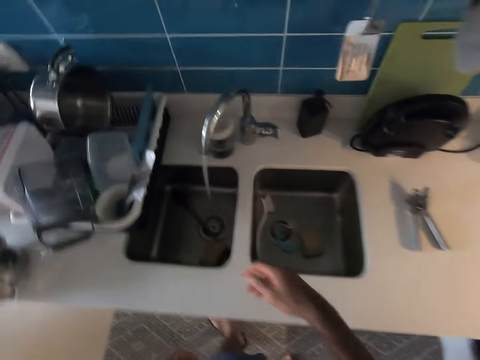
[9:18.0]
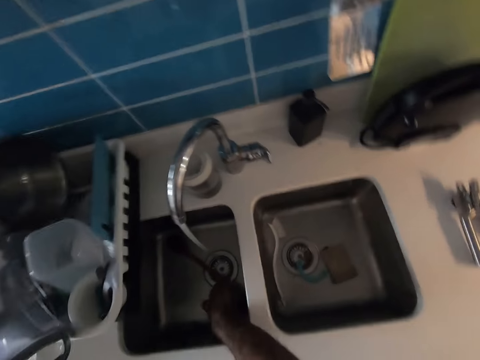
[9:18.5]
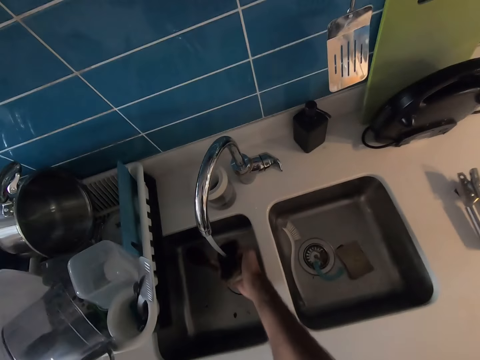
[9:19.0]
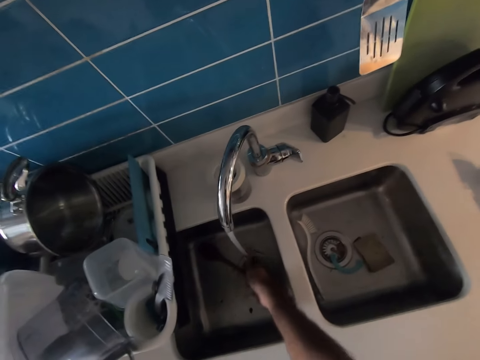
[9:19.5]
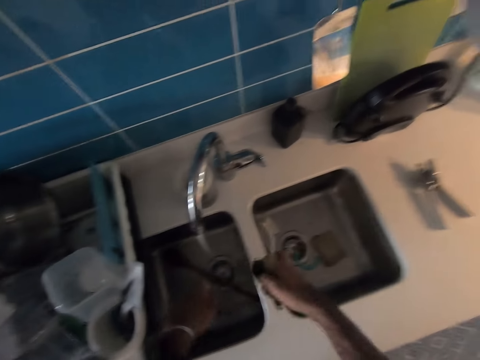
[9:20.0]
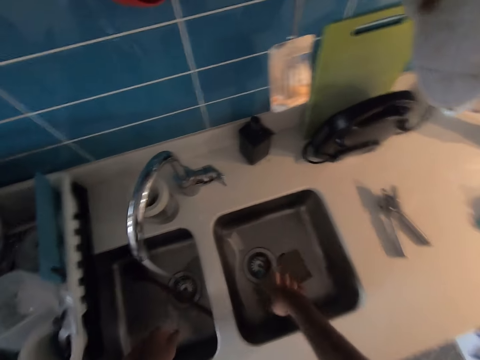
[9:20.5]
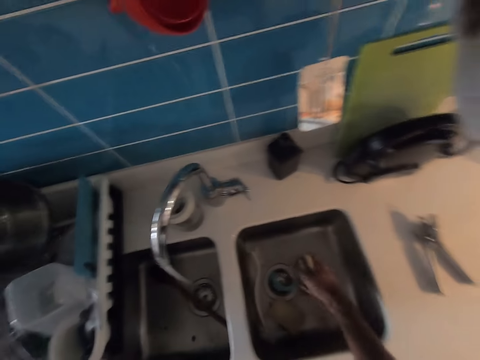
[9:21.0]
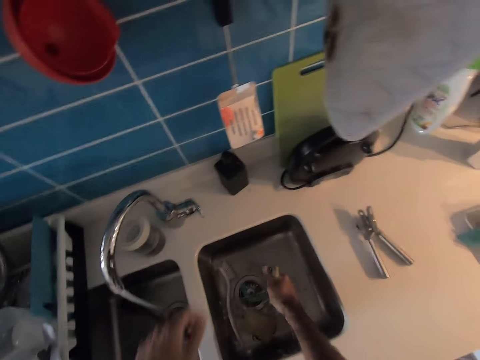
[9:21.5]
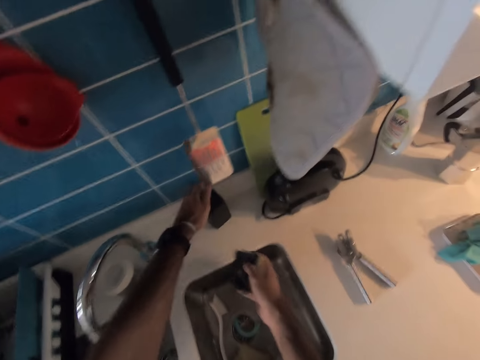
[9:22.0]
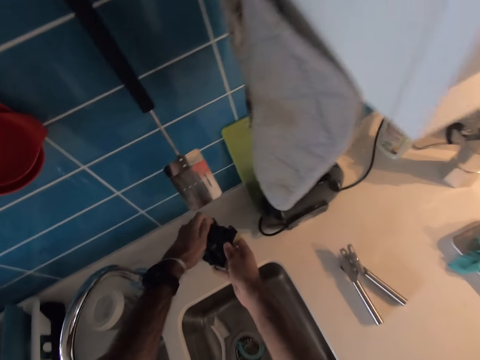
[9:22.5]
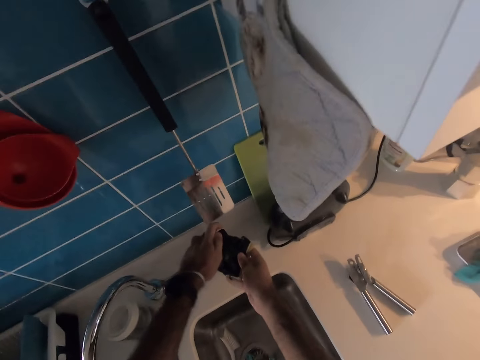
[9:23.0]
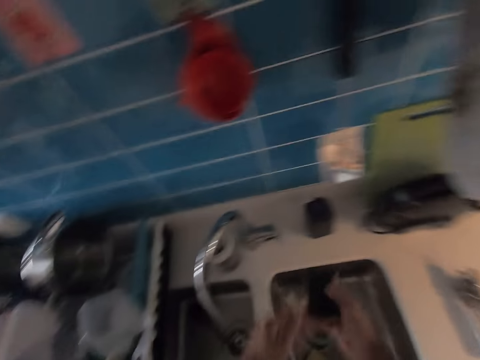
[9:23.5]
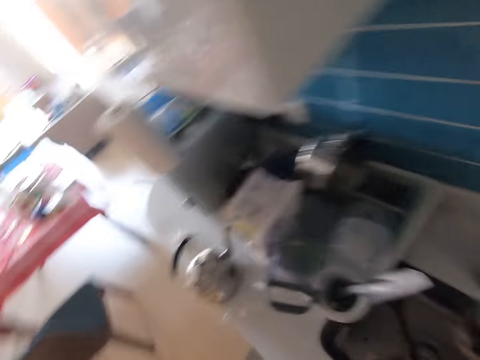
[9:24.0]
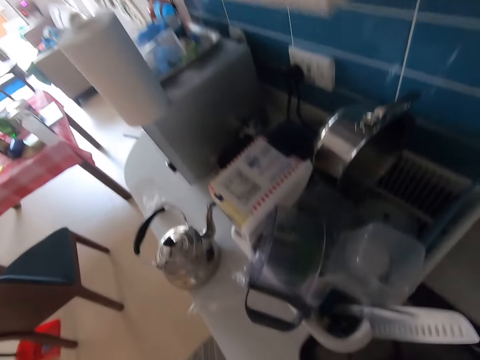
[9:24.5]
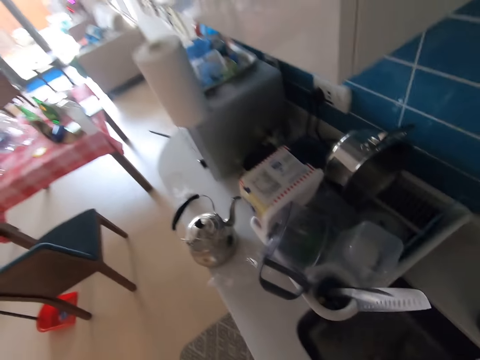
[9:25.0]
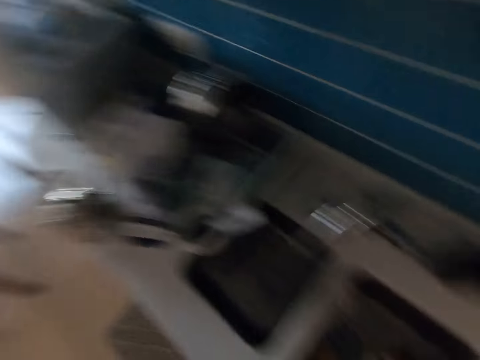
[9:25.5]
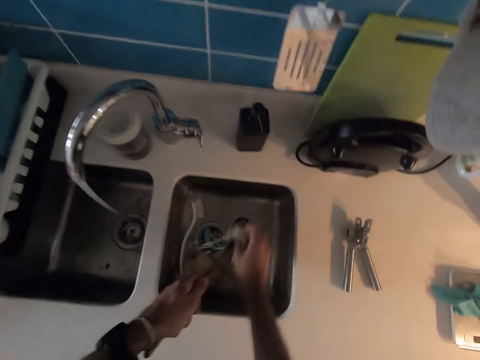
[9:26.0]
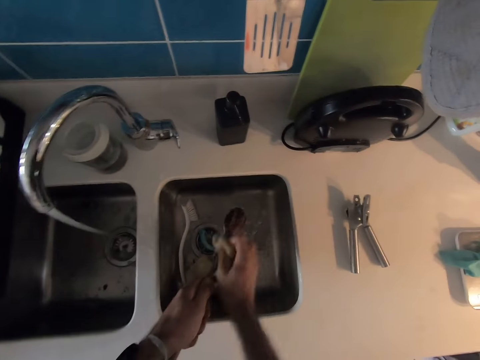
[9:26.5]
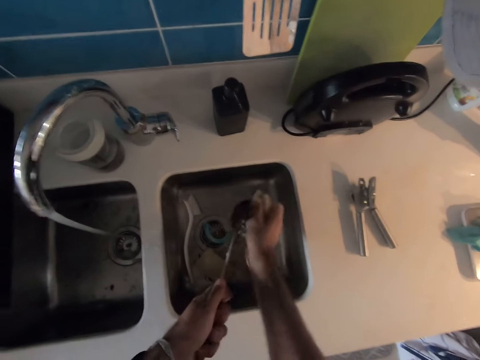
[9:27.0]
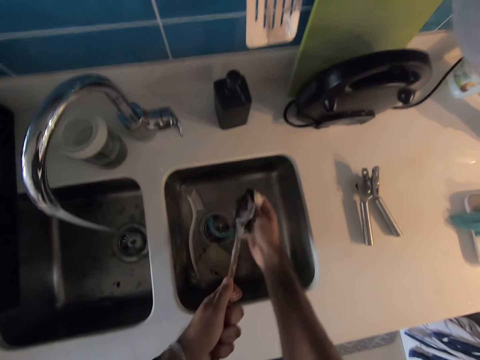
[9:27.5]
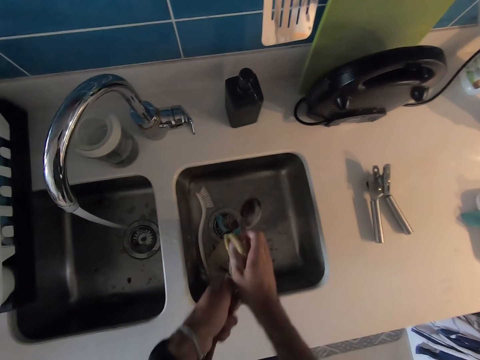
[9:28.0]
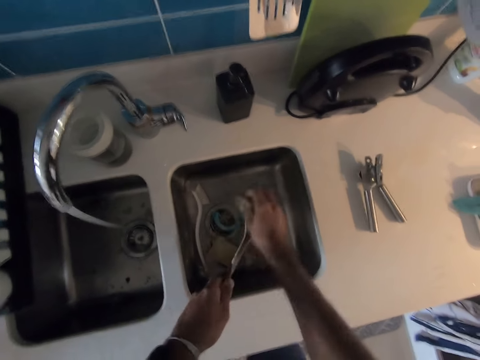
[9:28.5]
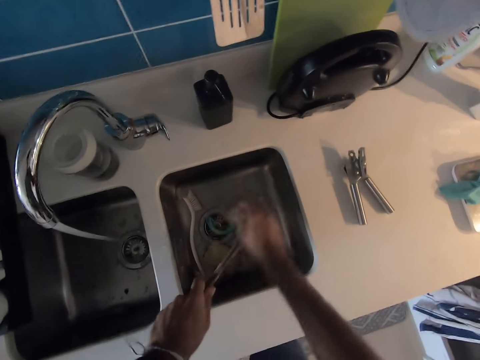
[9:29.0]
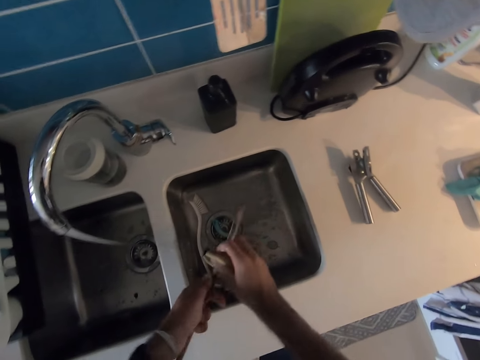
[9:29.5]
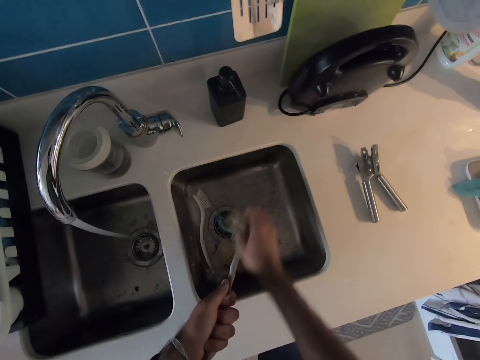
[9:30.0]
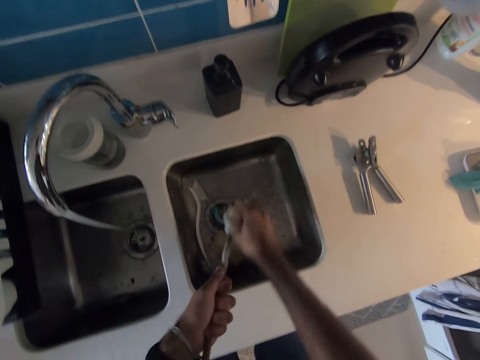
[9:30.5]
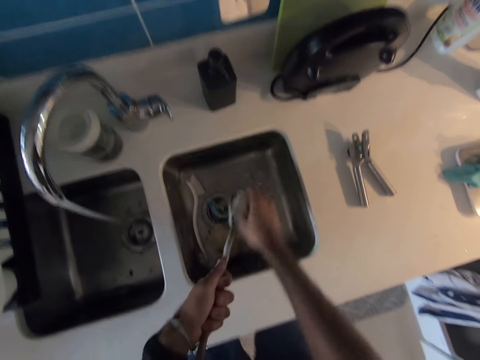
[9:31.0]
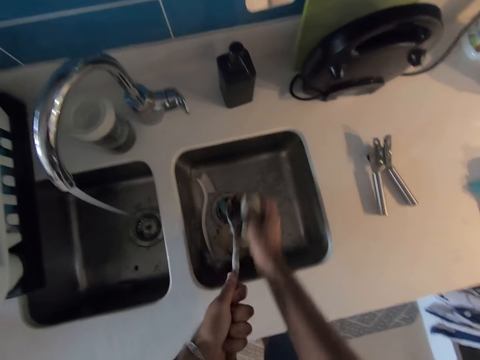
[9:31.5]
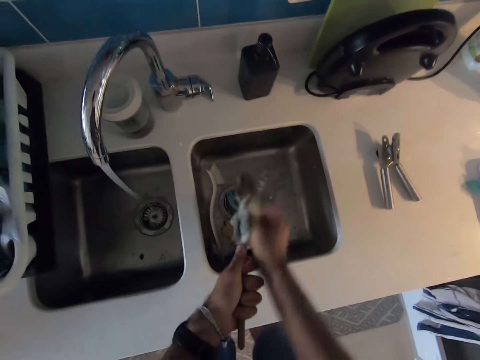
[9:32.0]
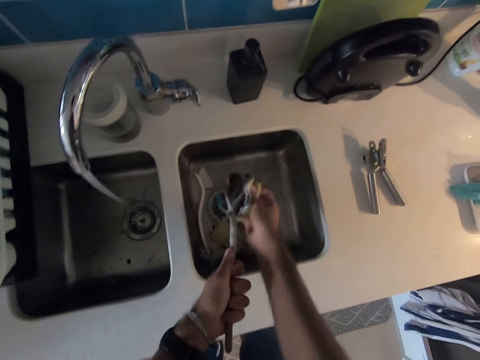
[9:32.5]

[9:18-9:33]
The camera wearer picks up a washing sponge in the sink. They rinse the washing sponge. They squeeze the washing sponge. They place the washing sponge in the sink. They pick up the washing sponge in the sink again. They squeeze the washing sponge again. They move a can on the countertop. They hold the washing sponge near the can. They press the can. They turn around. They move the washing sponge to the sink. They scrub a serving spoon or cooking stick with the sponge.

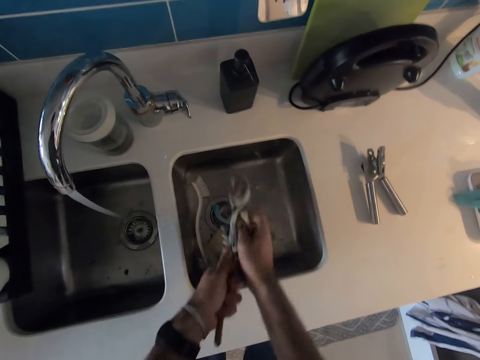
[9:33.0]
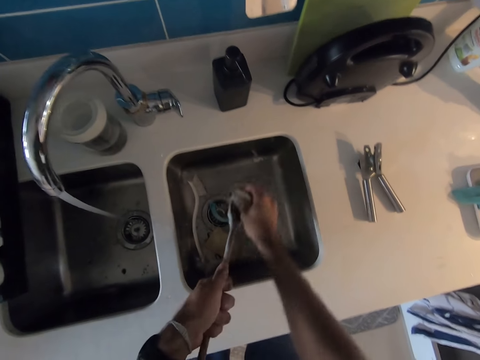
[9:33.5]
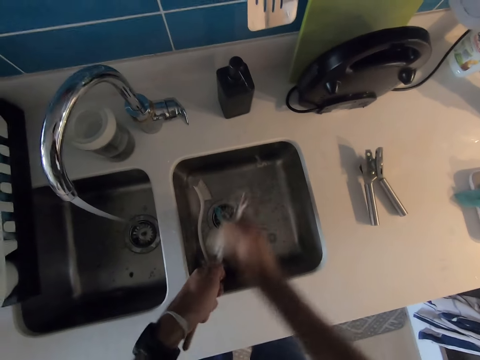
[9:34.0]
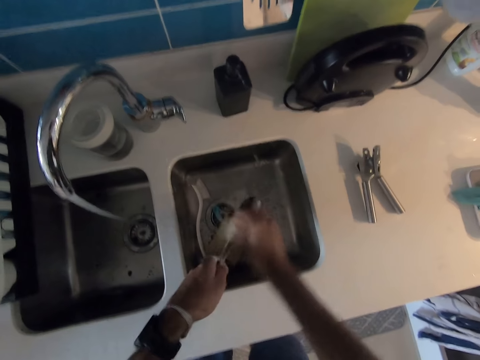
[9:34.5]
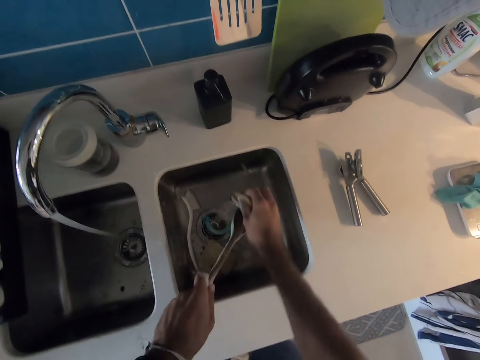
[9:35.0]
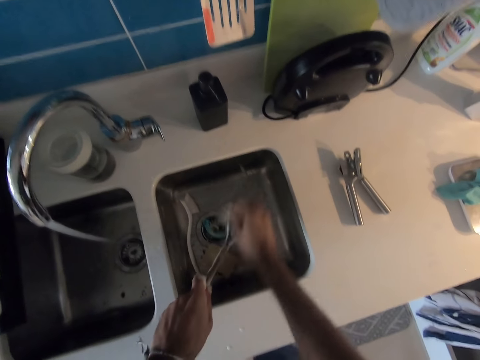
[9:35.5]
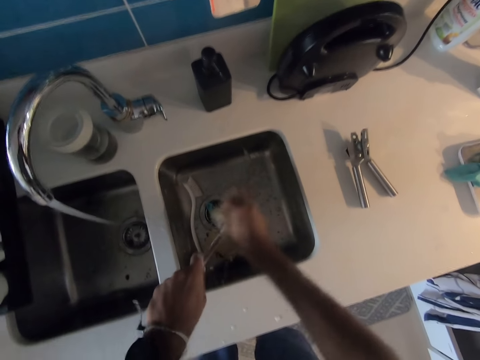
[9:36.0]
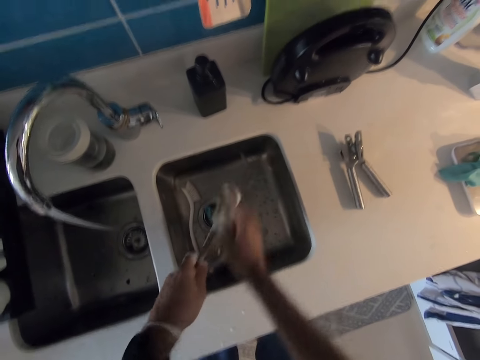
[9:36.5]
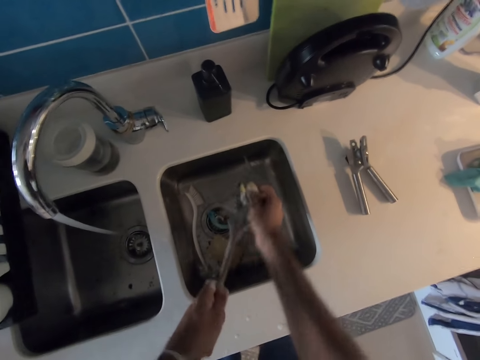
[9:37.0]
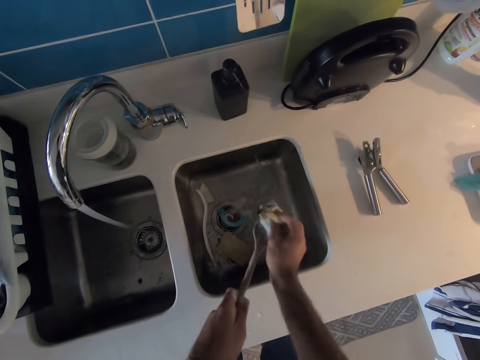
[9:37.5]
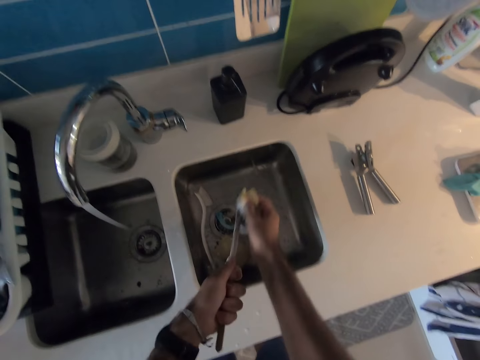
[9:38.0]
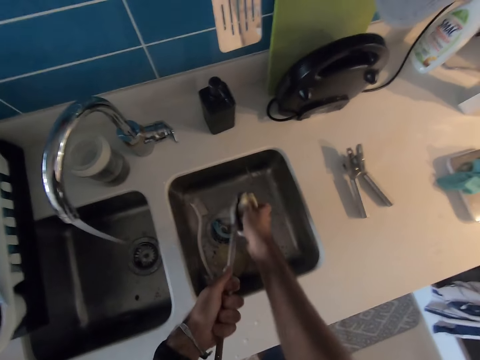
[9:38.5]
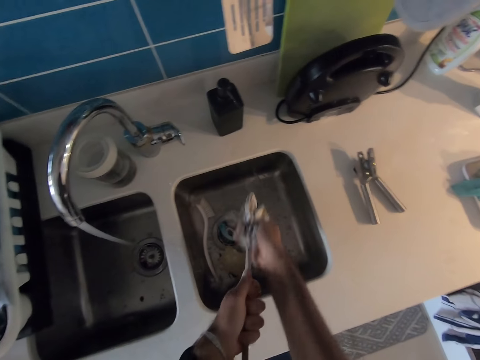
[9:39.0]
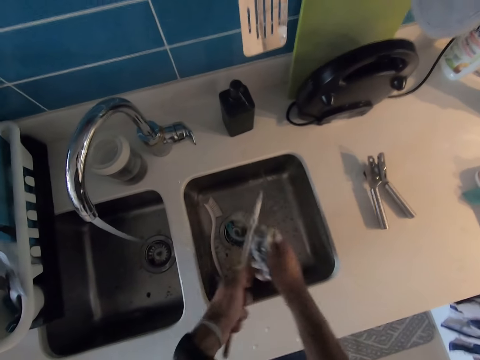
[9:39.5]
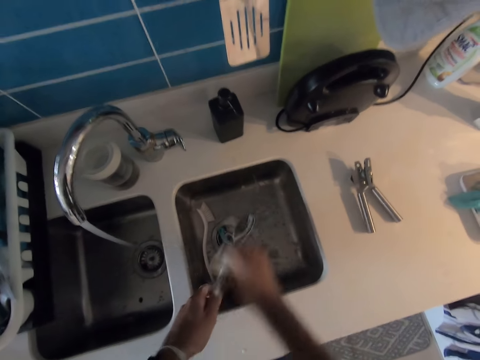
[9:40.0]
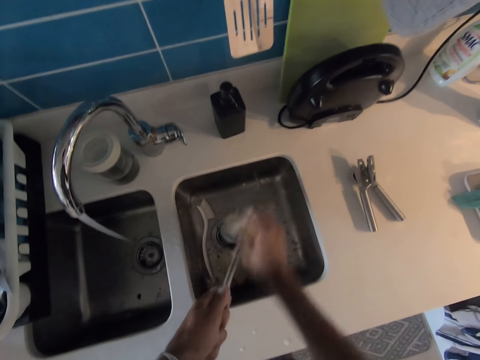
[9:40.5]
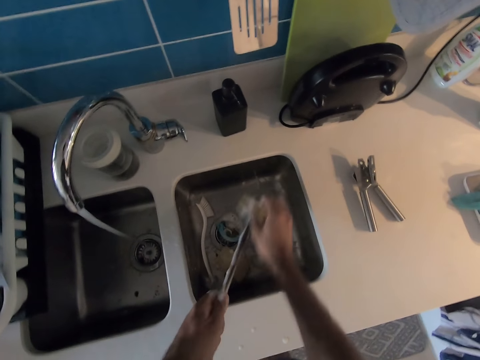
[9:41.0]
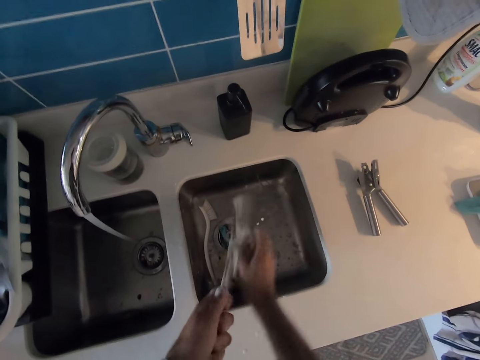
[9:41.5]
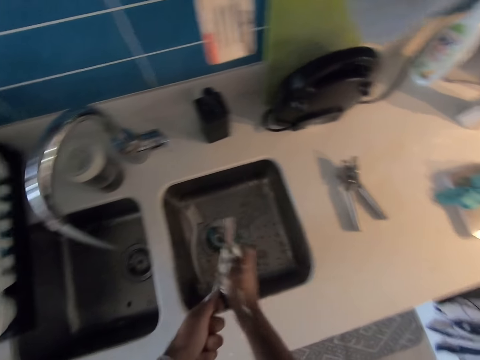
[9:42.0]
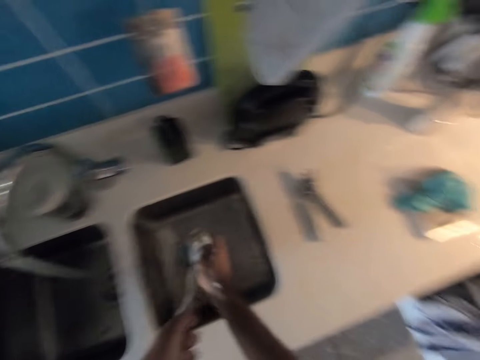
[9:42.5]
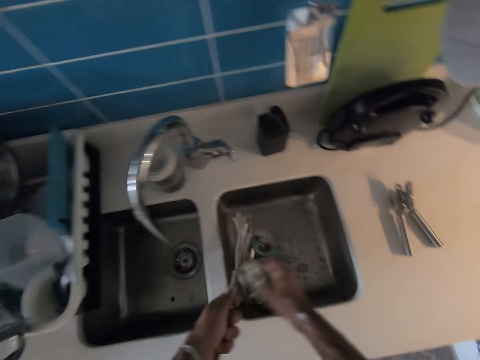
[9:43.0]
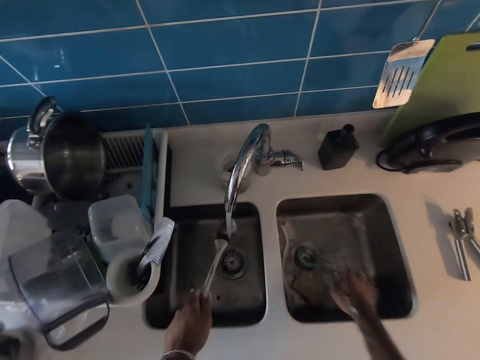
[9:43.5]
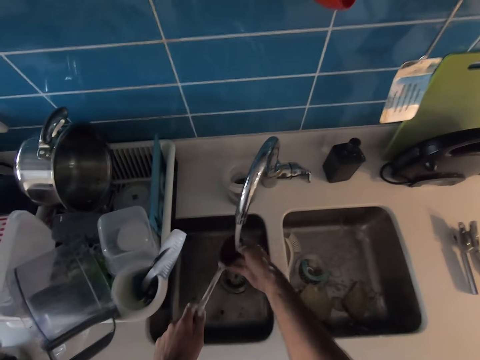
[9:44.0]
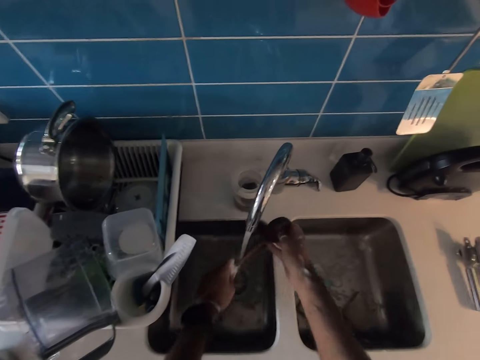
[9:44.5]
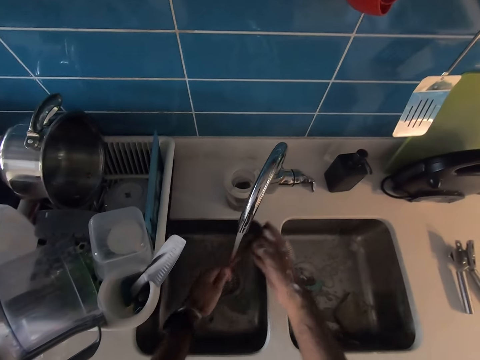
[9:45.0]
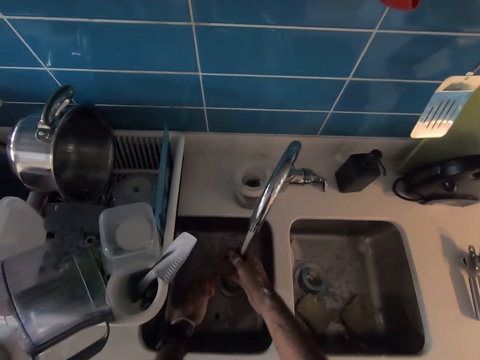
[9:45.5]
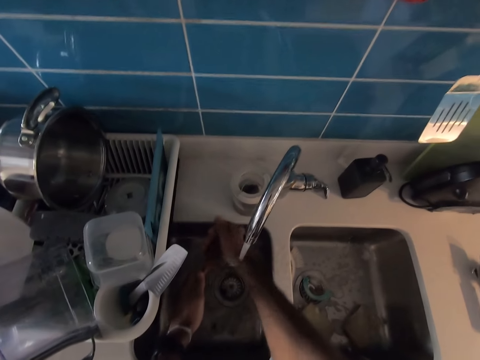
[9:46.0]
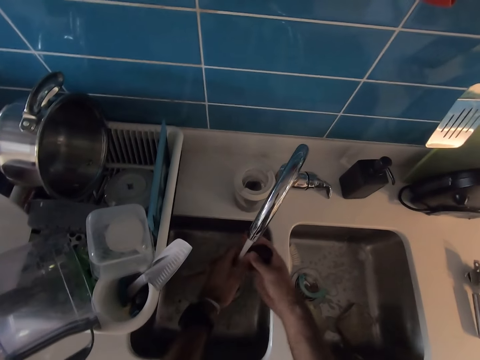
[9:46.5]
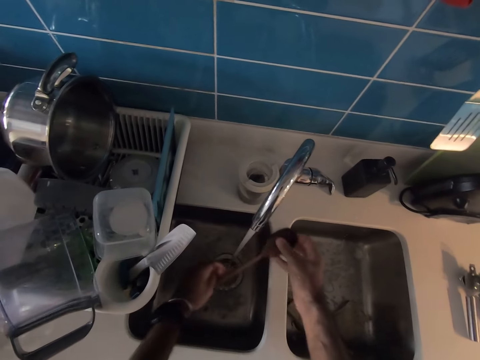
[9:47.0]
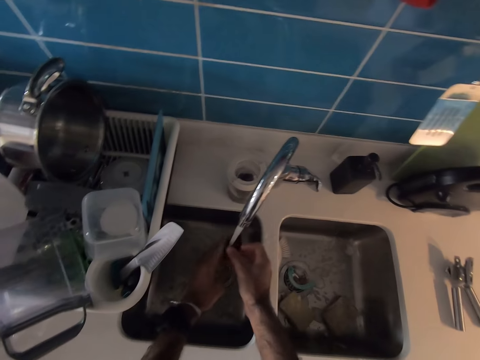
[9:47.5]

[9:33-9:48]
The camera wearer turns around the cooking stick. They clean the cooking stick. They rinse the serving spoon. They put down the washing sponge in the sink. They hold the serving spoon with both hands.
